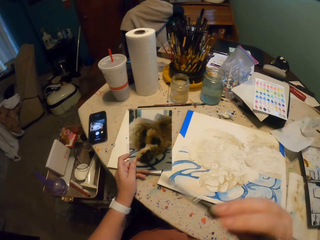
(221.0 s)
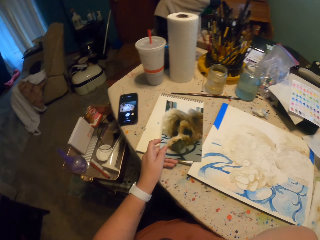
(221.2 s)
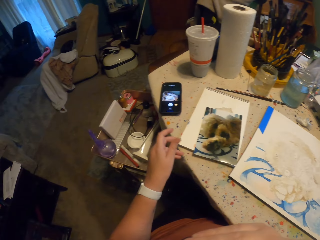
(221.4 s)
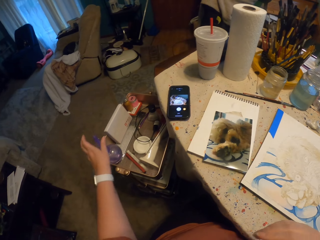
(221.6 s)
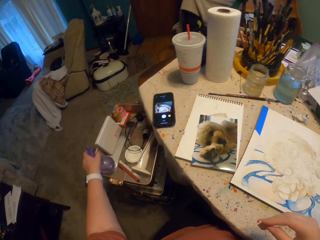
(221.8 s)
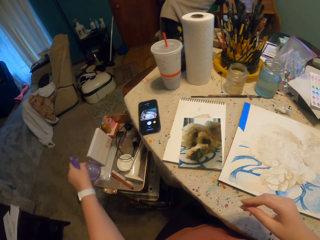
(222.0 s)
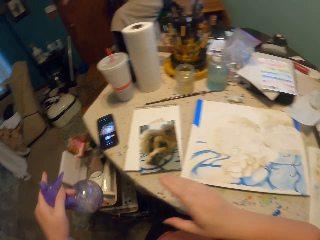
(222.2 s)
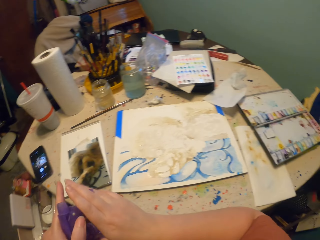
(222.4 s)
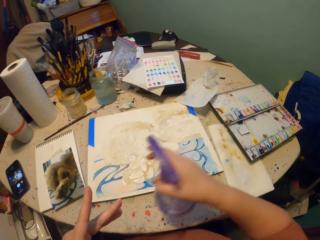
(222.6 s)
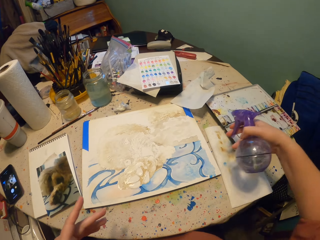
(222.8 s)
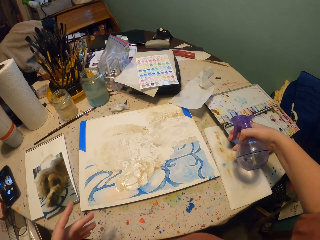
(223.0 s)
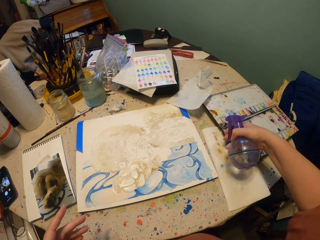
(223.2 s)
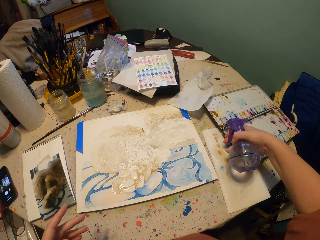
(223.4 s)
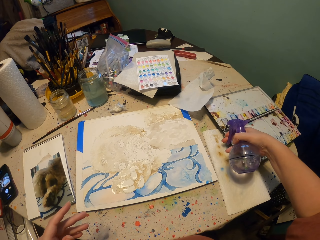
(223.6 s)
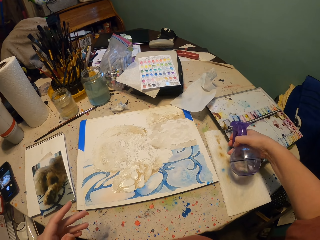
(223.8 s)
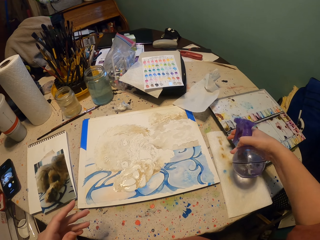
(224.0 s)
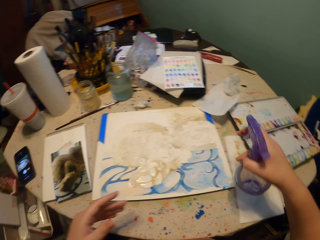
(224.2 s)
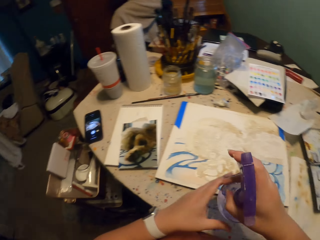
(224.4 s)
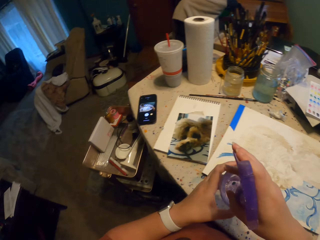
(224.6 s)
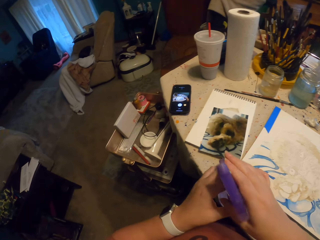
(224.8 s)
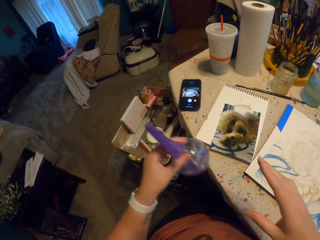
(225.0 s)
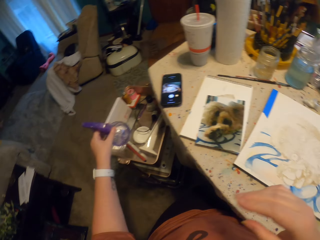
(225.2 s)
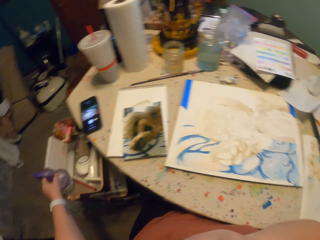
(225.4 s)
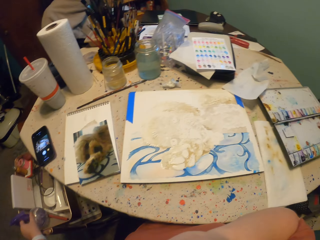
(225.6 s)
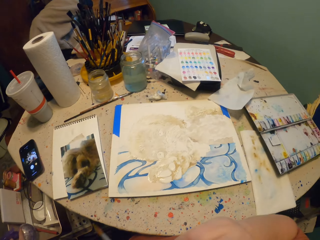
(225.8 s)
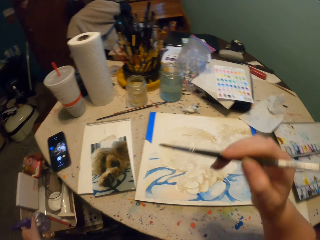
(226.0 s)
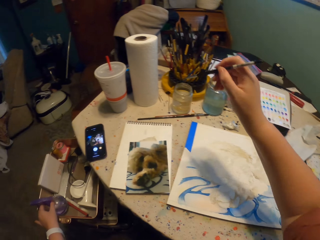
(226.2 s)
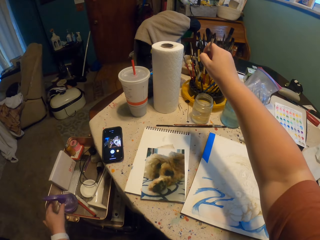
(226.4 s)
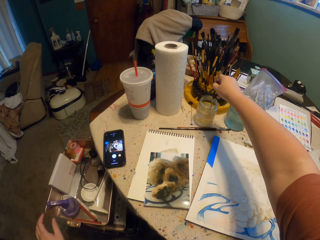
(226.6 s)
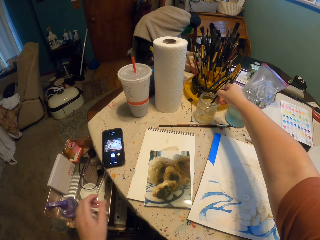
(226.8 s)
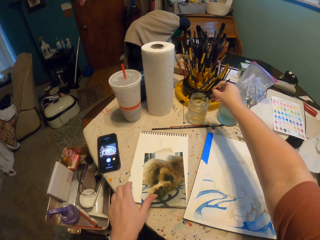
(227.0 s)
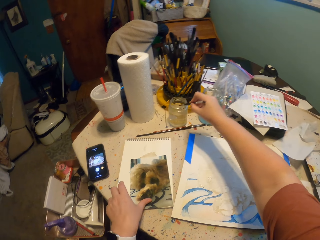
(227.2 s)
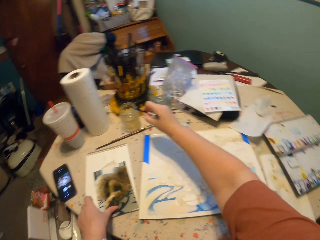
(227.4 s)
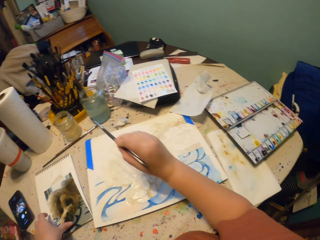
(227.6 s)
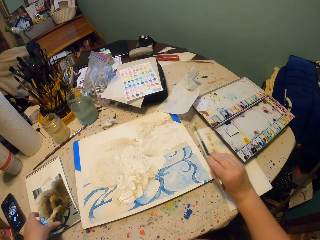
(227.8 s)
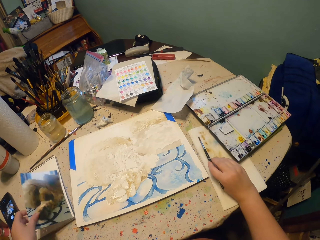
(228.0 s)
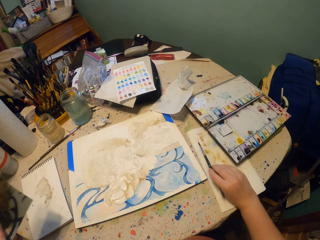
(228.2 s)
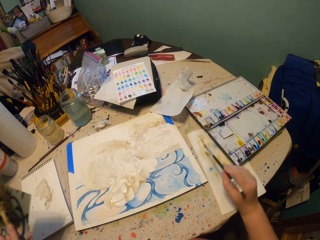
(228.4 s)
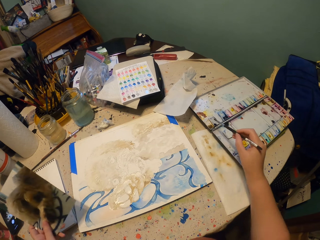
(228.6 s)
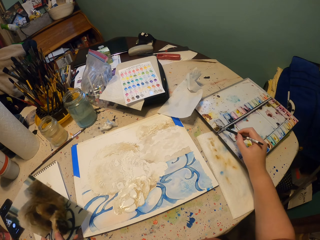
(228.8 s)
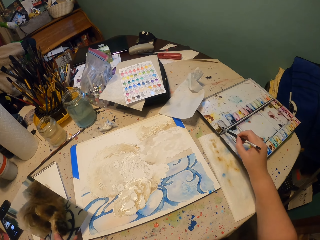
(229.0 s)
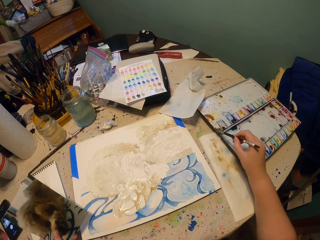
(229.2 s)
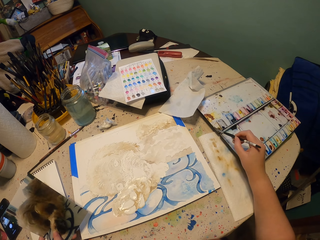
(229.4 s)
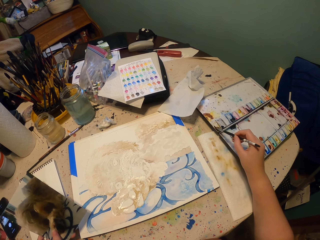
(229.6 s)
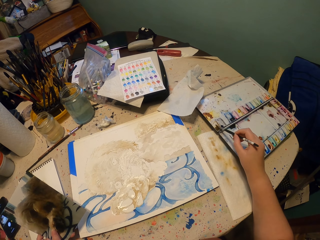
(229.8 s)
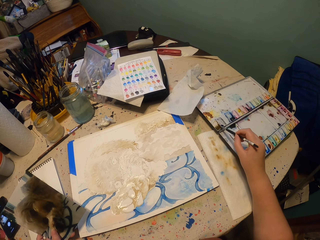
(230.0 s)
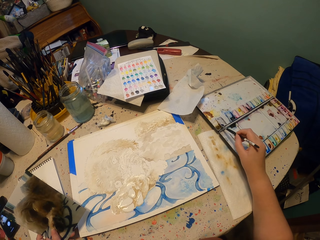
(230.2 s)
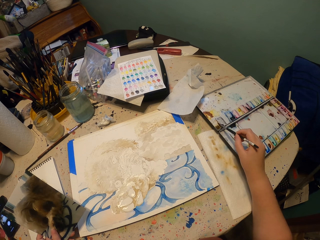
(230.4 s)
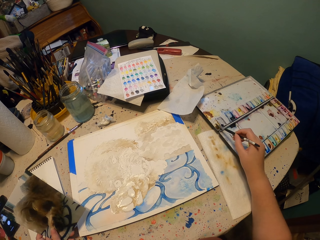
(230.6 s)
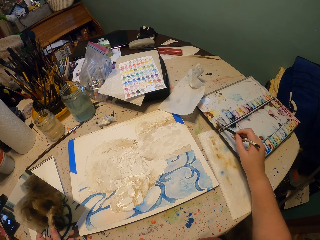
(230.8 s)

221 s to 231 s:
The camera wearer turns to the side. They put the picture on the table. They hold a paintbrush from the lips. They pick up a spray bottle. They pick up the spray bottle with the other hand. They hold the spray bottle. They spray something on the paint palette with the spray bottle. They pick up the spray bottle with the other hand. They turn to the side. They put the spray bottle on the shelf. They pick the paintbrush from the lips. They move around. They dip the paintbrush in a jar of something. They pick up the picture on the table. They turn to the side. They move the paintbrush on the paper. They dip the paintbrush in the paint on the palette.

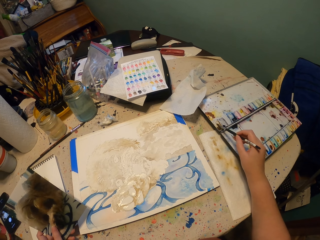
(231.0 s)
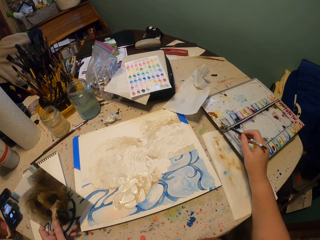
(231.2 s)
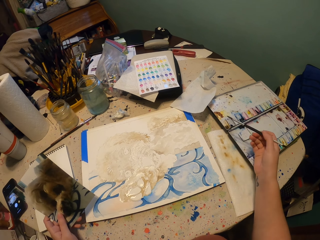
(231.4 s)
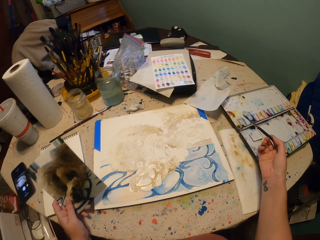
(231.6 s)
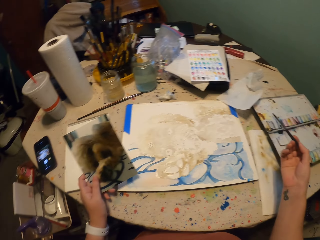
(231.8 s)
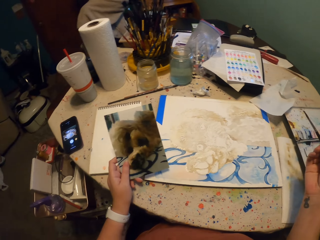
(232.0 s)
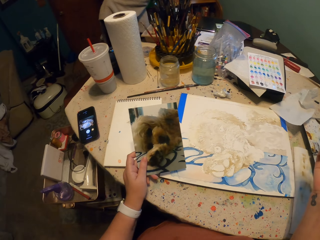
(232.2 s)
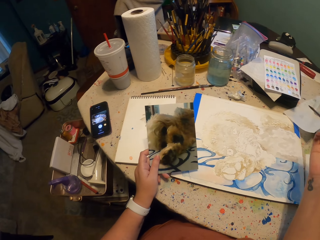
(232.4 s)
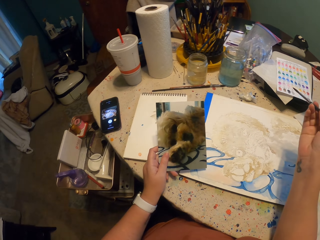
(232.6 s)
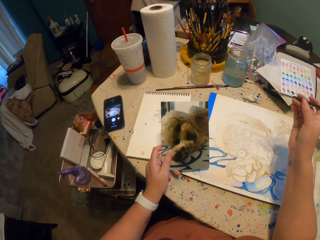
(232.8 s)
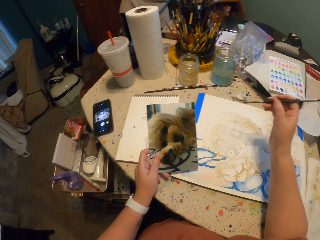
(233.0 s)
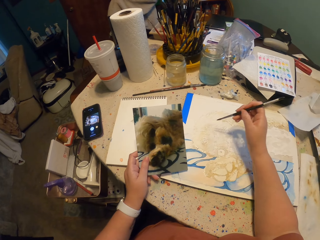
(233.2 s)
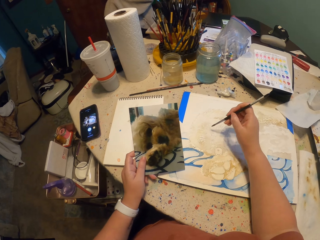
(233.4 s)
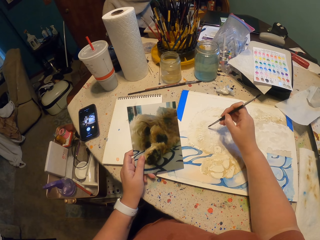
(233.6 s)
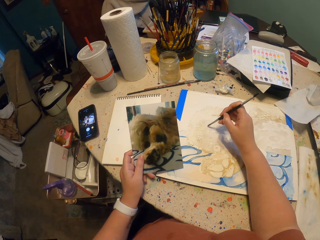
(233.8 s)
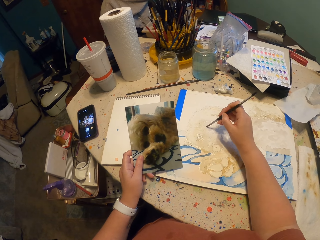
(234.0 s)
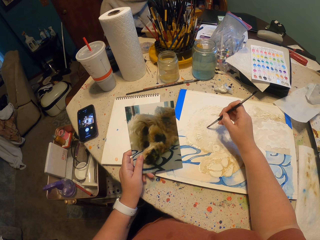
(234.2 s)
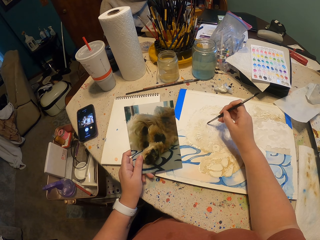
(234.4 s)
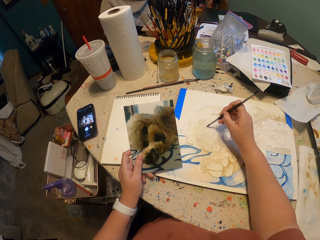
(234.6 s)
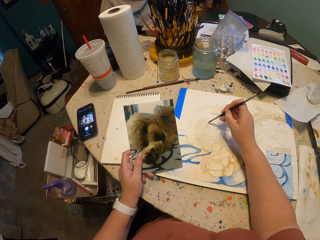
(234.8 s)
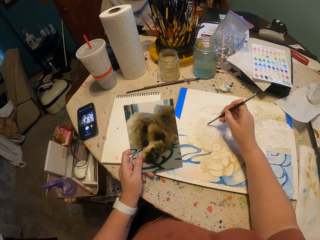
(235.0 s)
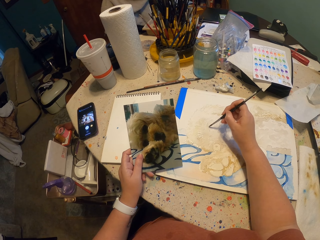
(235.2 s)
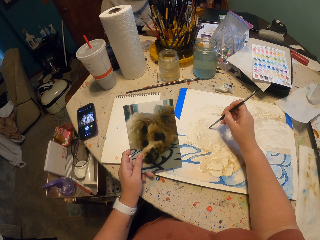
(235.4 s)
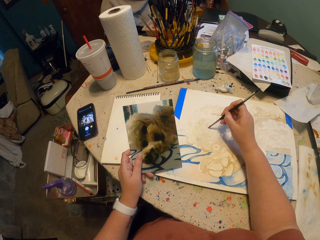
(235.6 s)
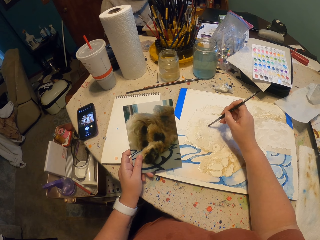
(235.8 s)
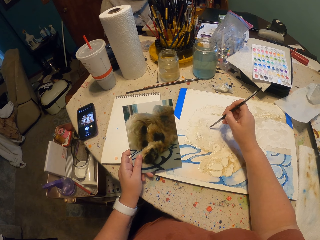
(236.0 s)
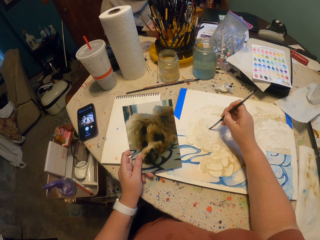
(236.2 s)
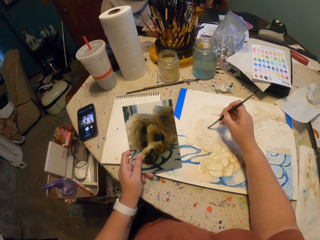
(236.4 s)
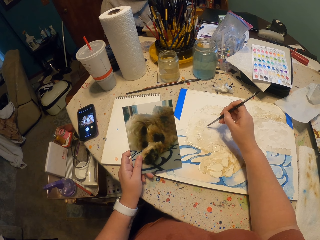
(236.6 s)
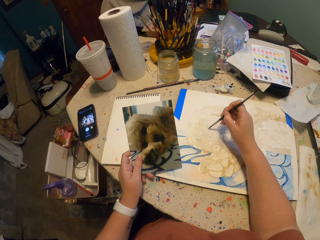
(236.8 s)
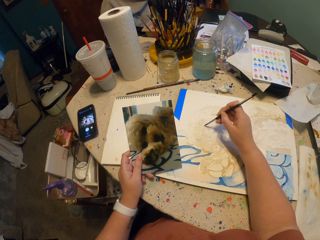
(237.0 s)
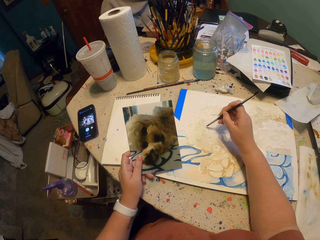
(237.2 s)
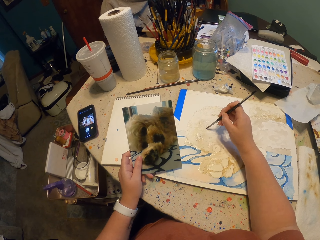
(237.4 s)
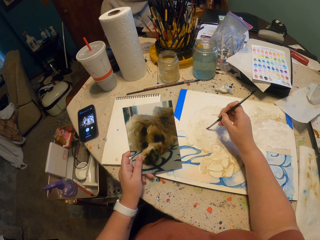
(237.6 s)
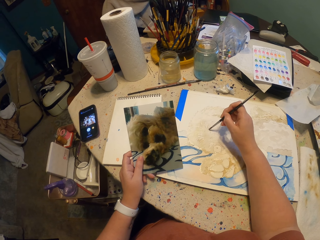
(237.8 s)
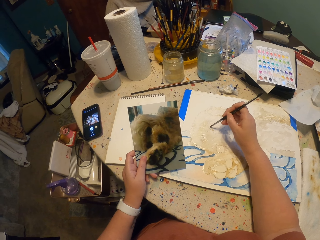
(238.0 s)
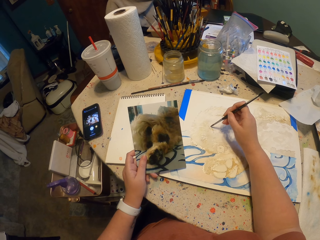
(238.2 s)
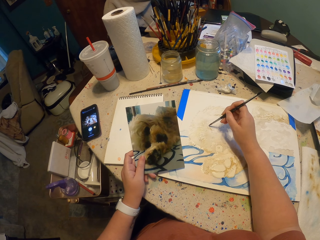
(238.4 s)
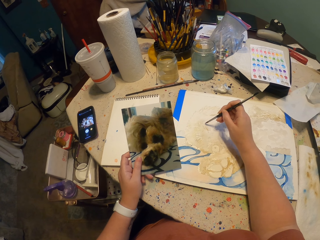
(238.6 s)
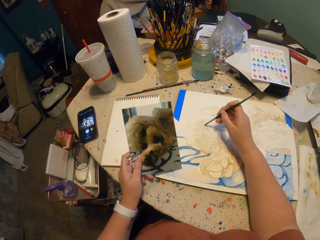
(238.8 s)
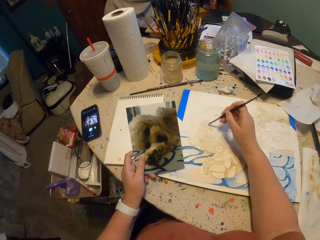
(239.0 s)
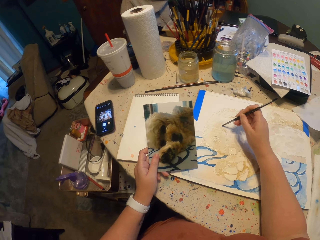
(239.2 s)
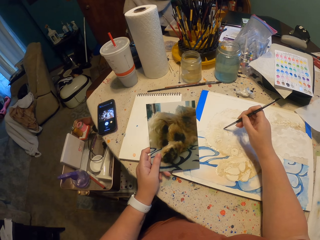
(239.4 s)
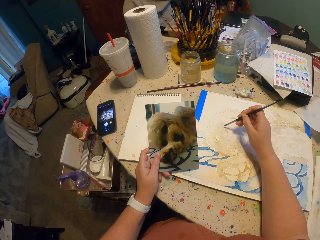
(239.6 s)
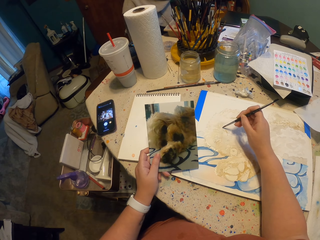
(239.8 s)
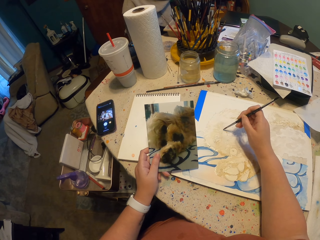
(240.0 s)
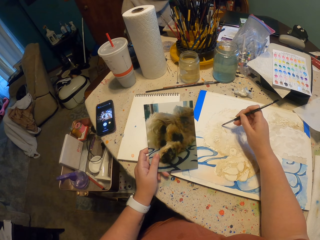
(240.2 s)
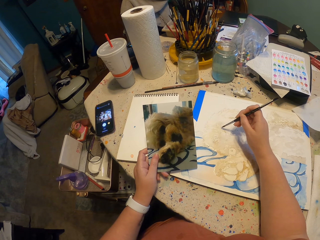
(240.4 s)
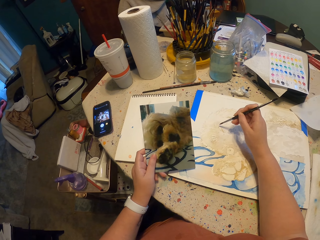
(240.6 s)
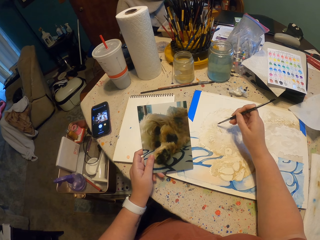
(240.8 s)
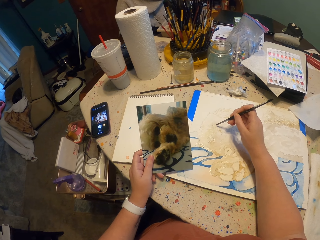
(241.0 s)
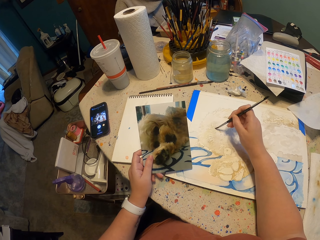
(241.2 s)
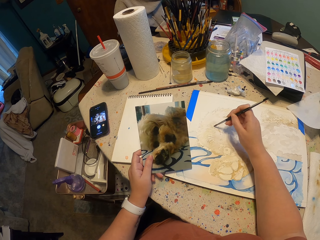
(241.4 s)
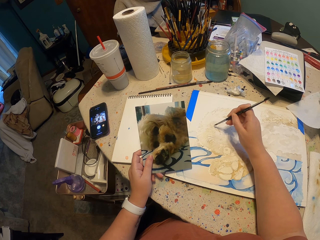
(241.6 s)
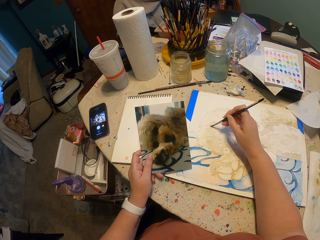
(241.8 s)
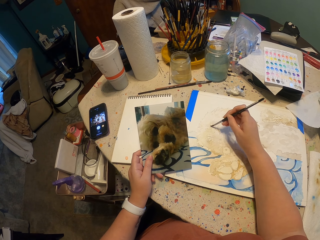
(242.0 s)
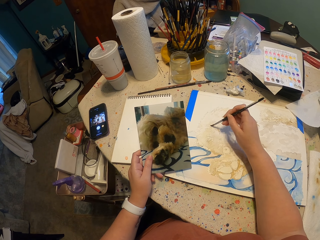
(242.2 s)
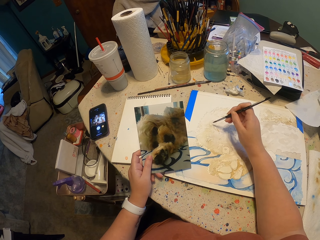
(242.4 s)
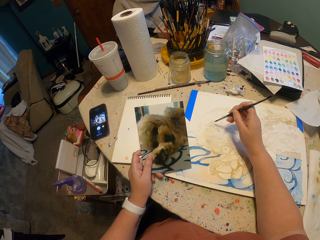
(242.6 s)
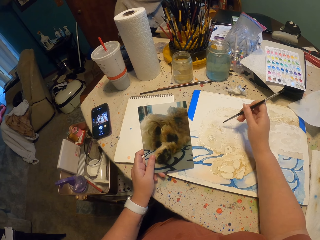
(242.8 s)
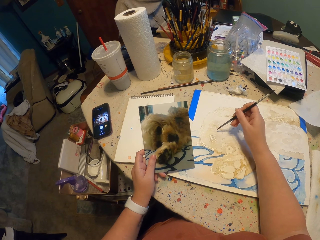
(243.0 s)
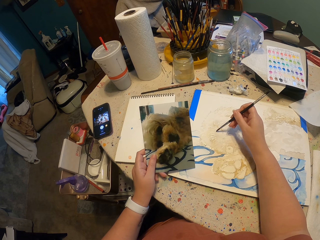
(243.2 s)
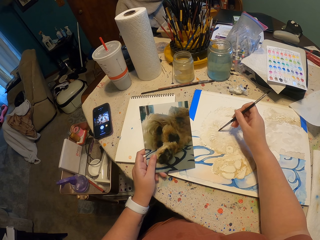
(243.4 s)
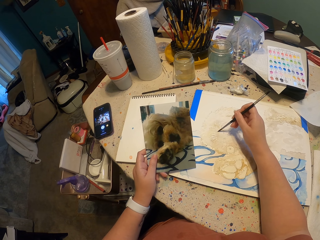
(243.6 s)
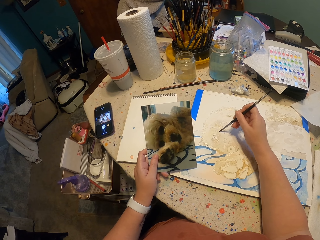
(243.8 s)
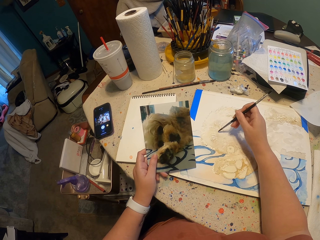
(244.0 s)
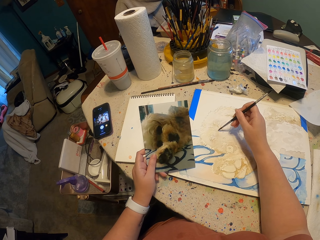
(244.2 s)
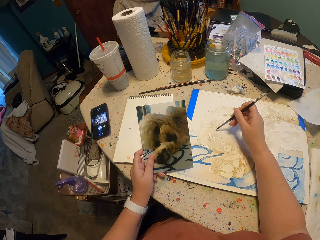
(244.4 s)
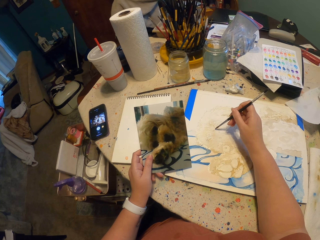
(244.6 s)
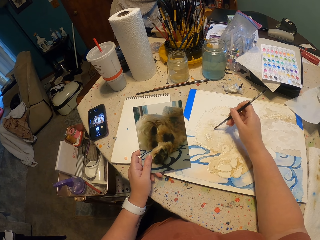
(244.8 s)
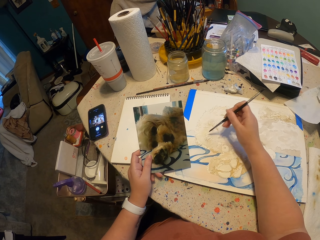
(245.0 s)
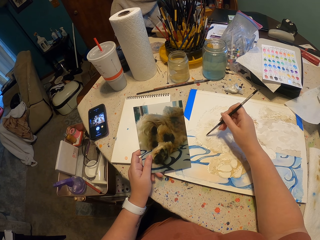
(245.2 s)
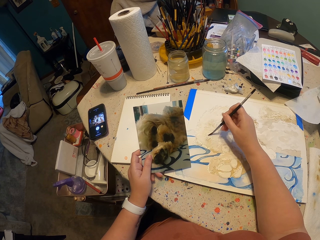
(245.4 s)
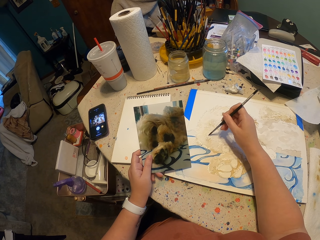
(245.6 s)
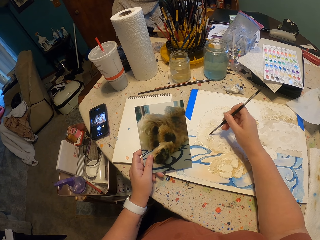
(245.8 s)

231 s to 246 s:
The camera wearer turns to the side. They look around. They paint a drawing on a paper with a paintbrush. They turn to the side. They paint a drawing on the paper.
